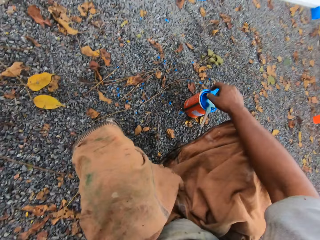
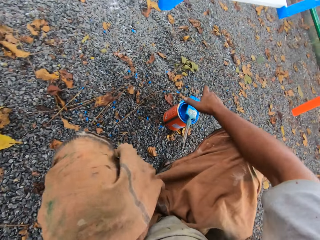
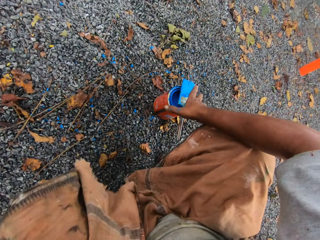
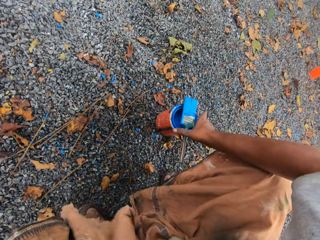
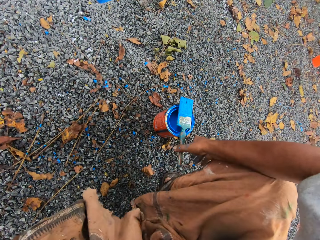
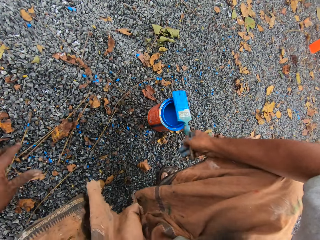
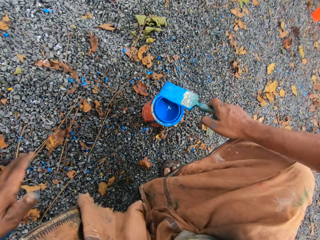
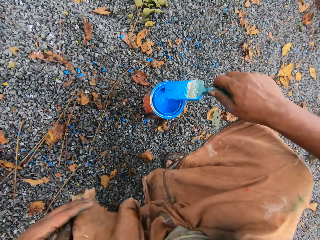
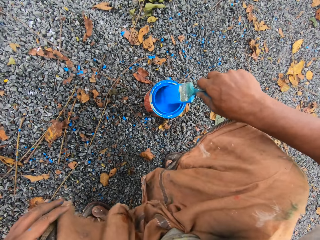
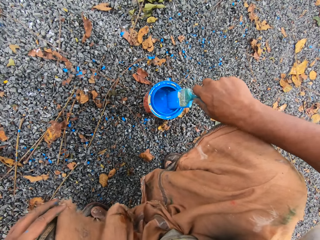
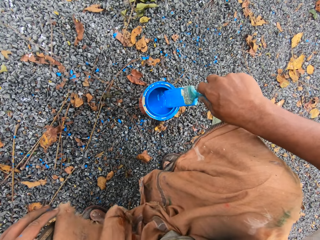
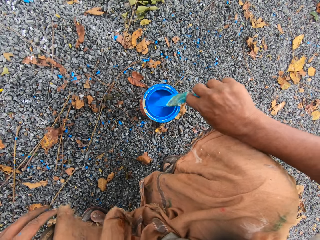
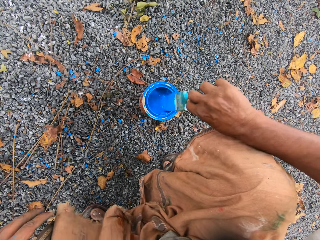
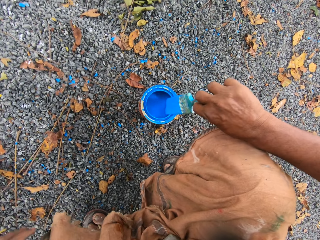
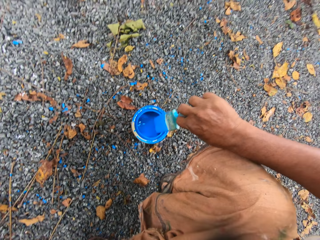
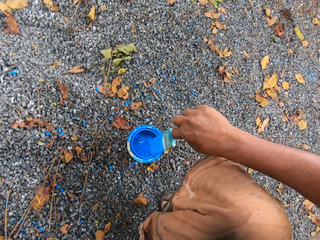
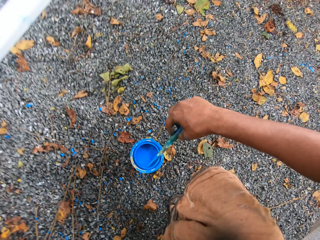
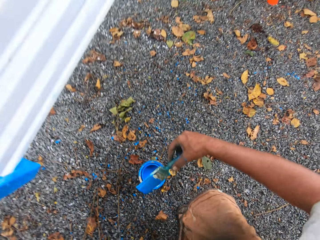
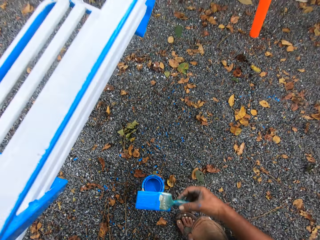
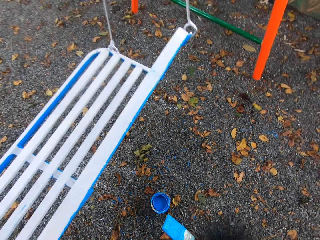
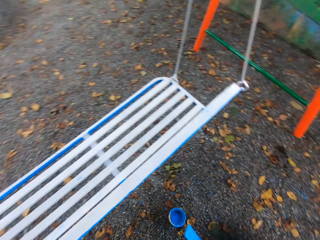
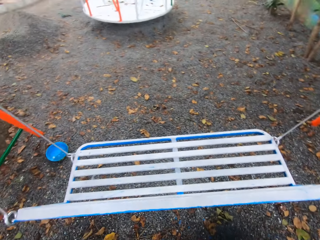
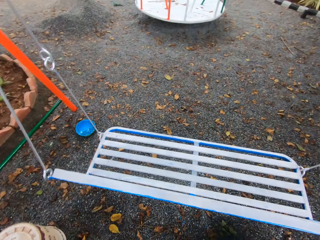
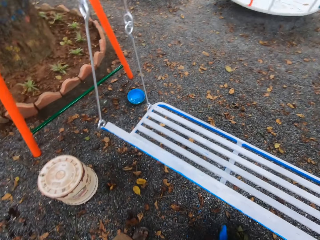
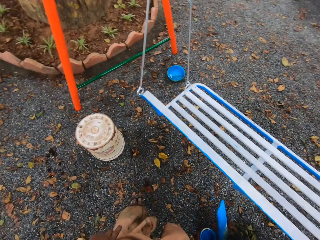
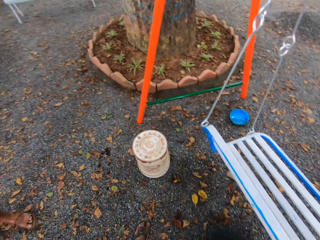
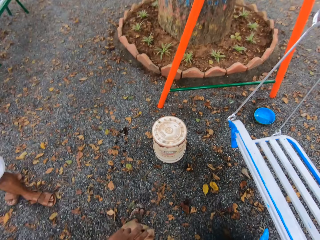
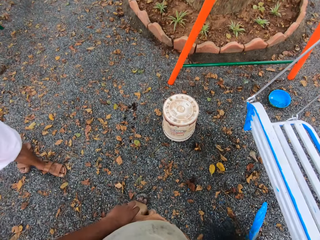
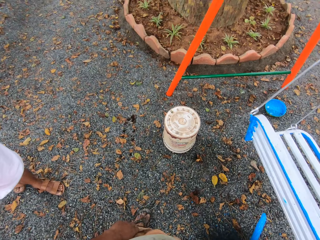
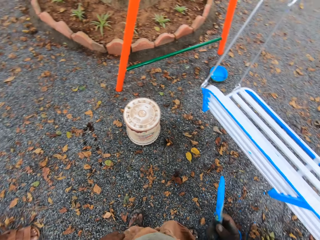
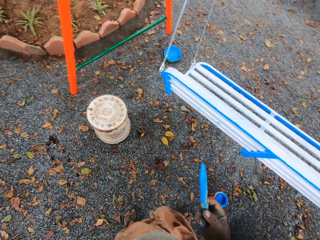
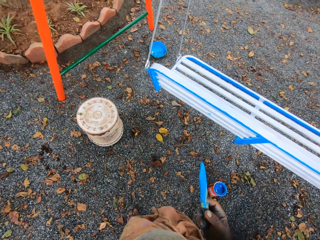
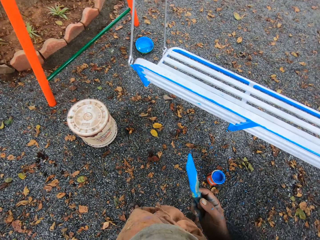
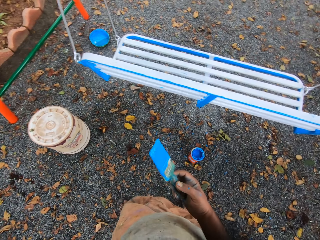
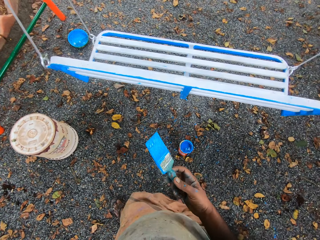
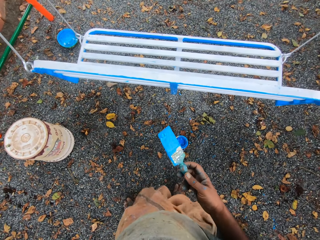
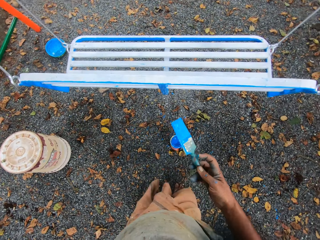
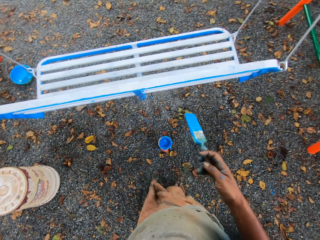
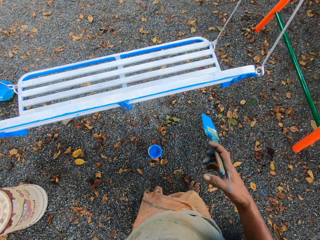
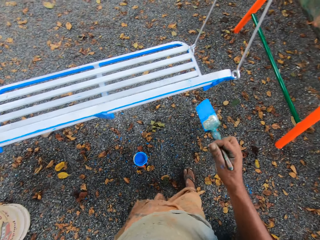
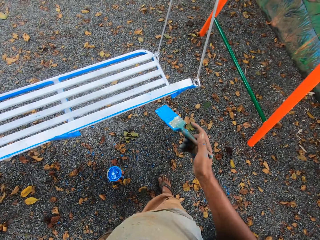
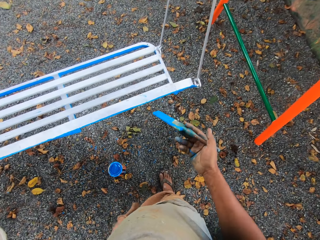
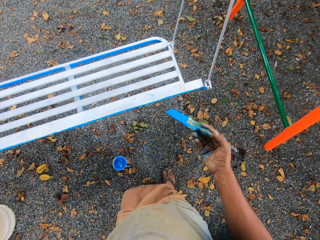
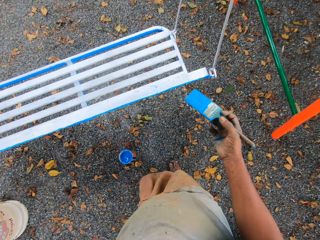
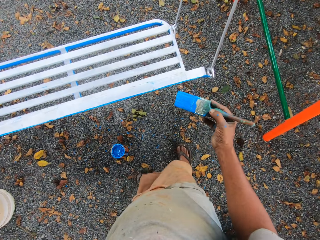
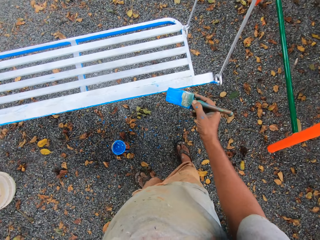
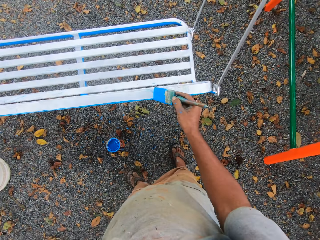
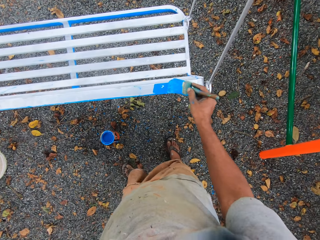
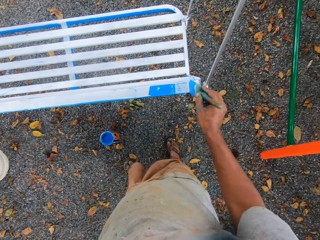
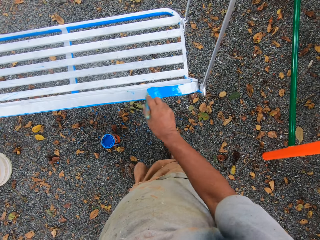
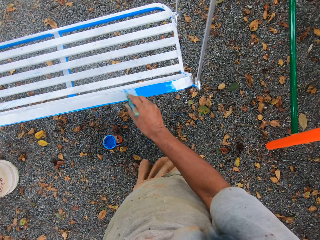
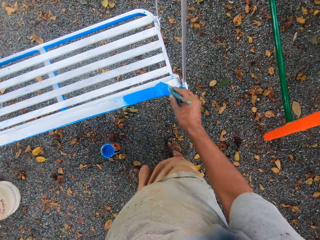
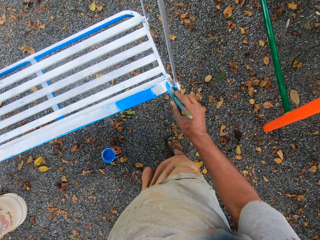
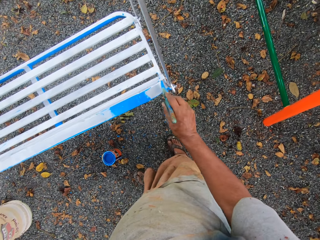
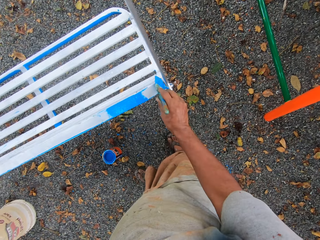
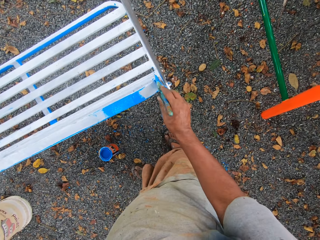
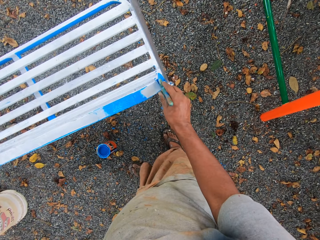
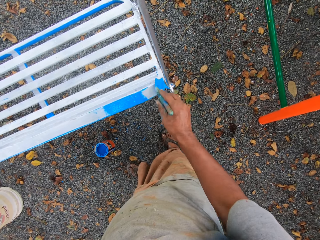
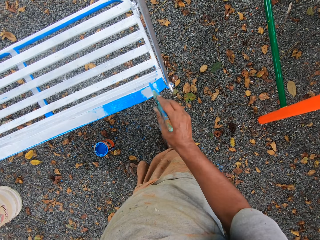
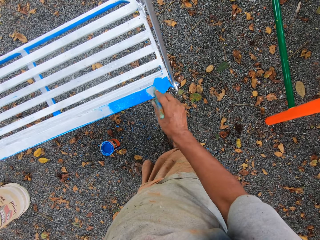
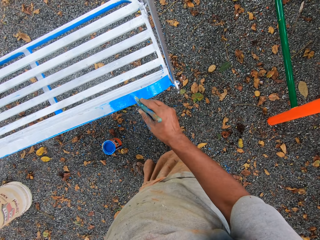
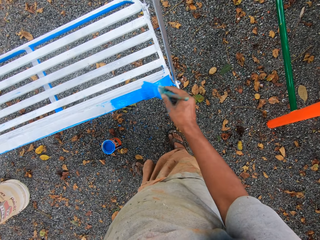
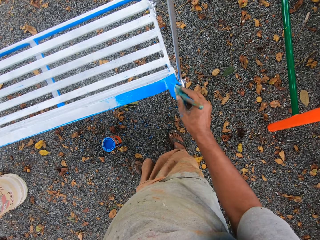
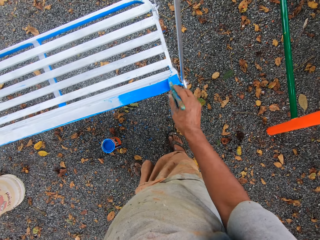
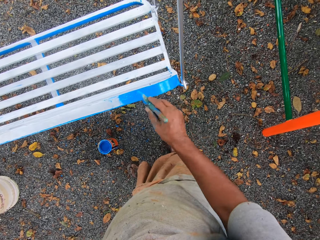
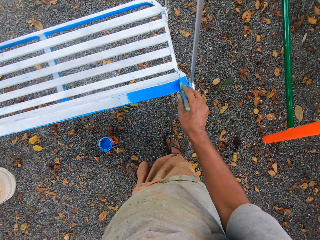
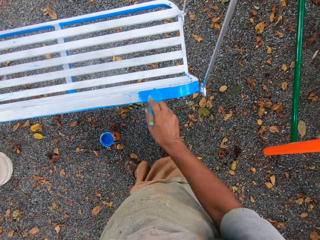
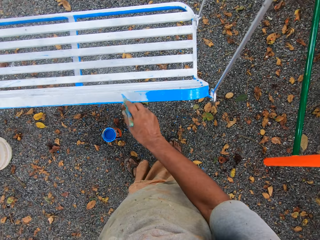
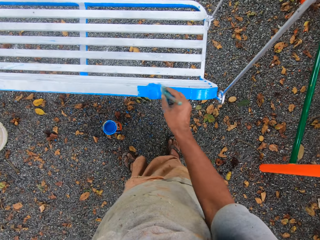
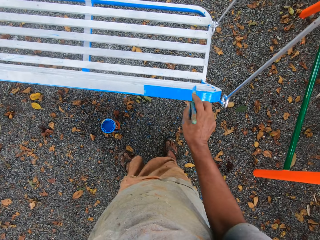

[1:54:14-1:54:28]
The camera wearer stoops. They take up the paint brush from the paint tin. They dip the paint brush into the paint tin. They paint the seat with the paint brush.

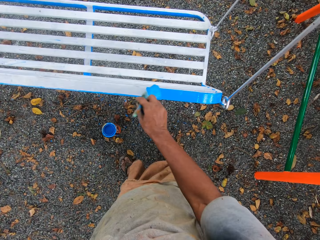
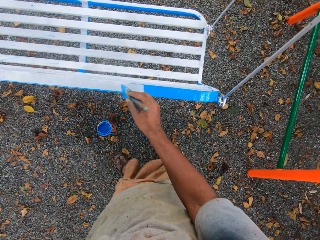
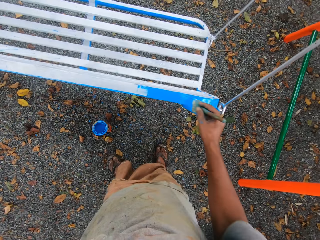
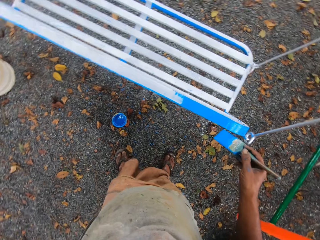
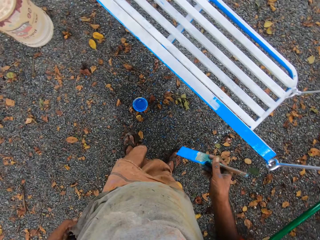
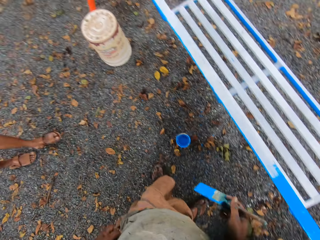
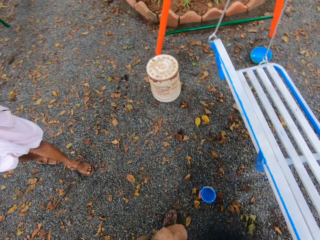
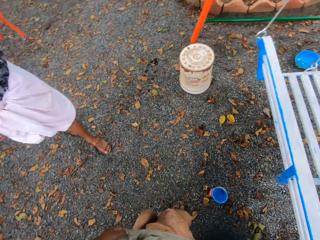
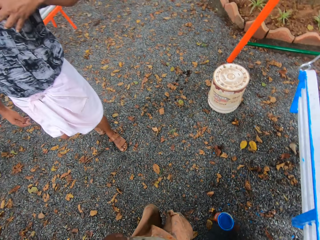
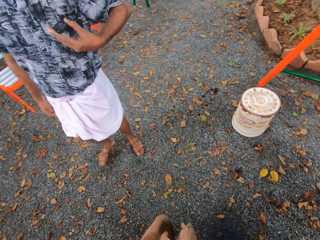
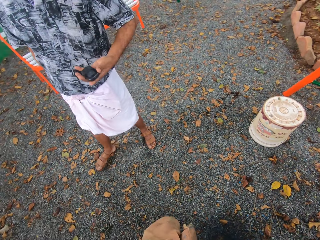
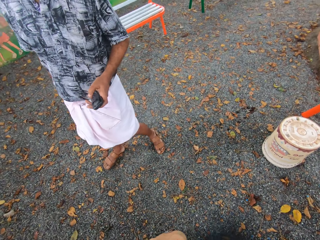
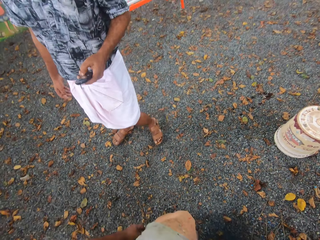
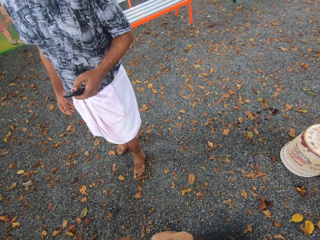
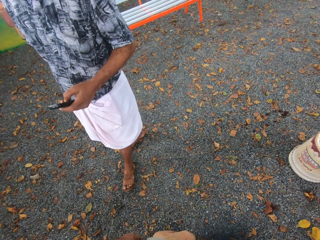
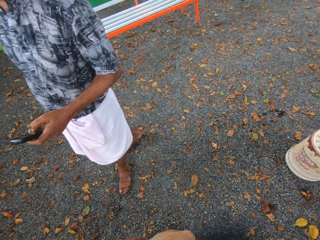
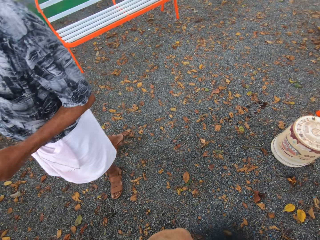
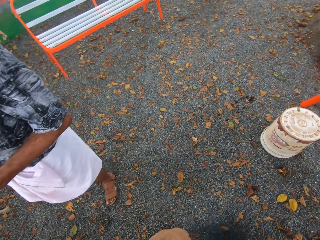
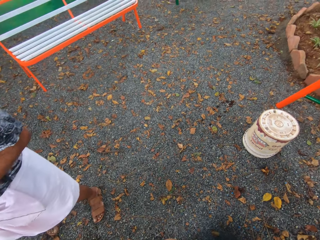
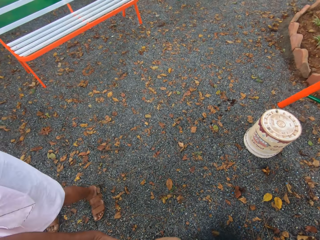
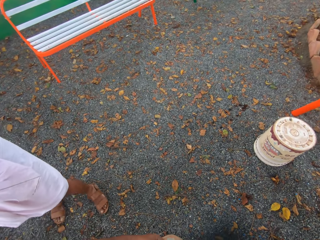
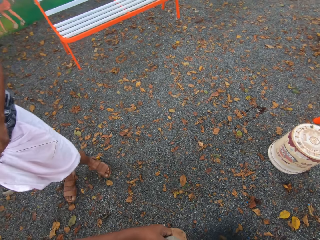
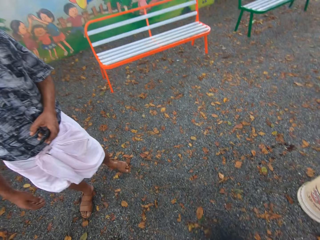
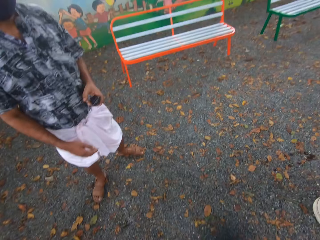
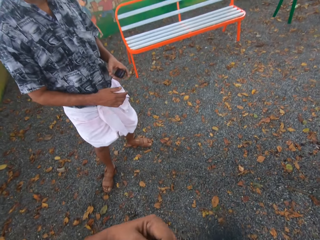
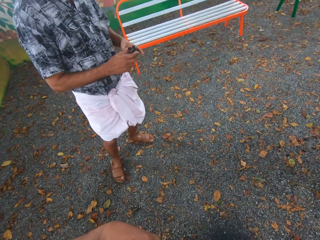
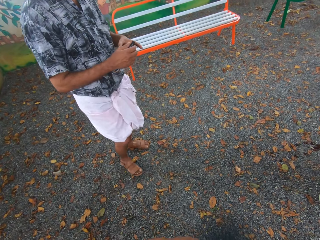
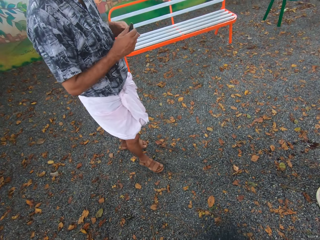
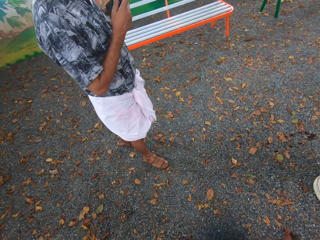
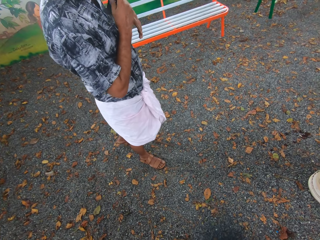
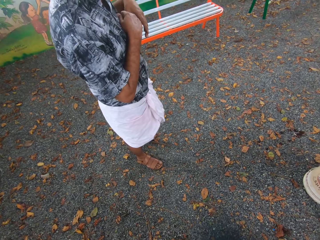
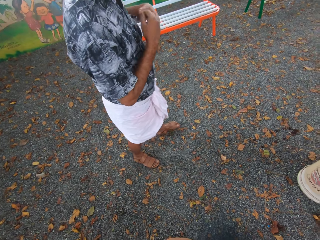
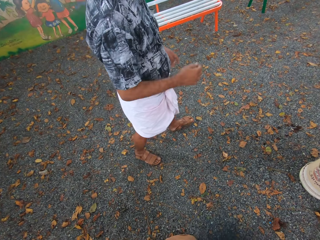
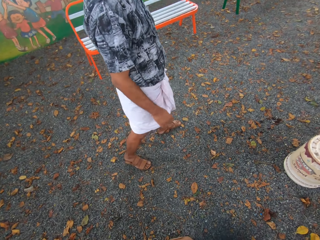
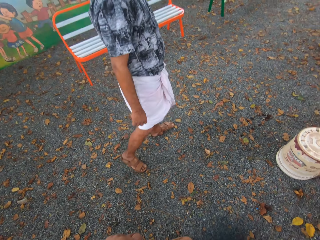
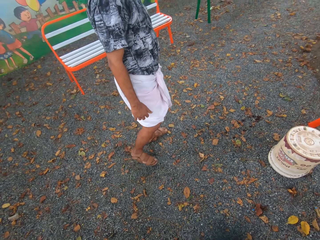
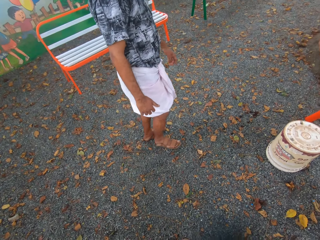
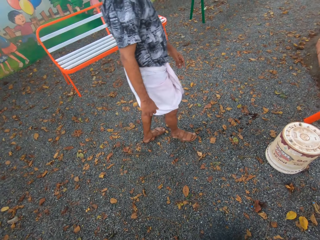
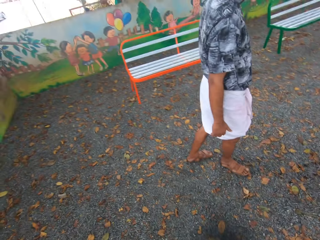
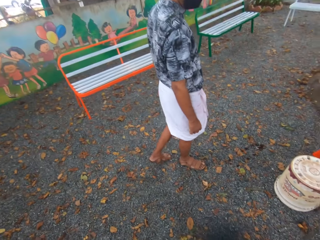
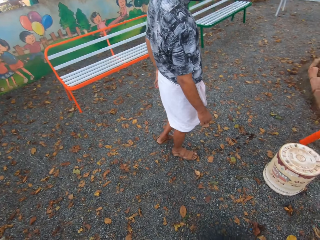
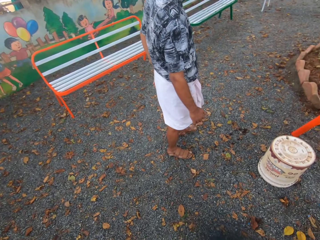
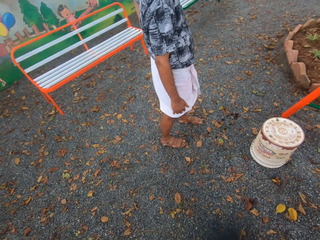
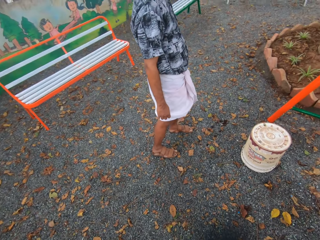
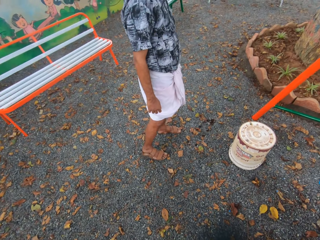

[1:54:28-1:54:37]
The camera wearer discusses with a man.
